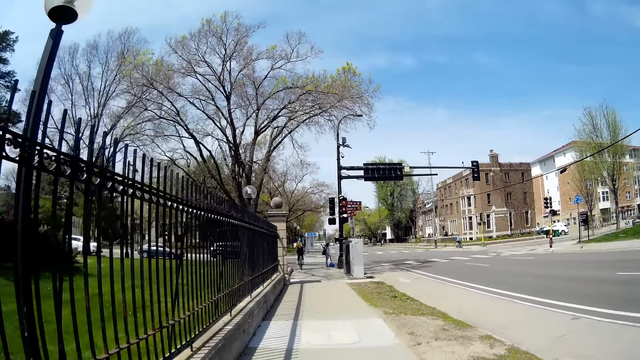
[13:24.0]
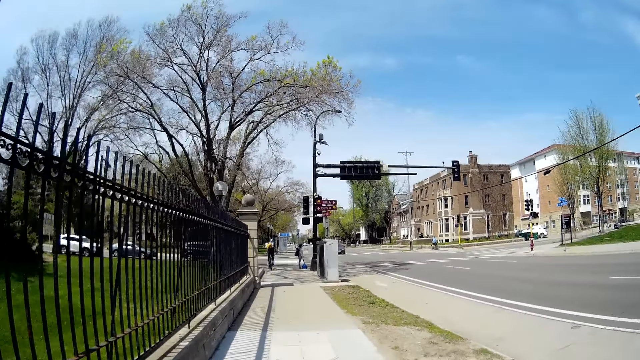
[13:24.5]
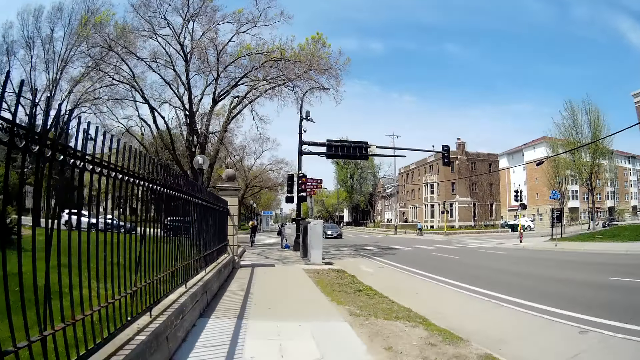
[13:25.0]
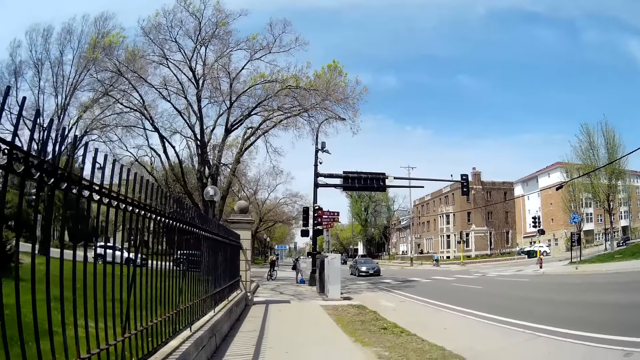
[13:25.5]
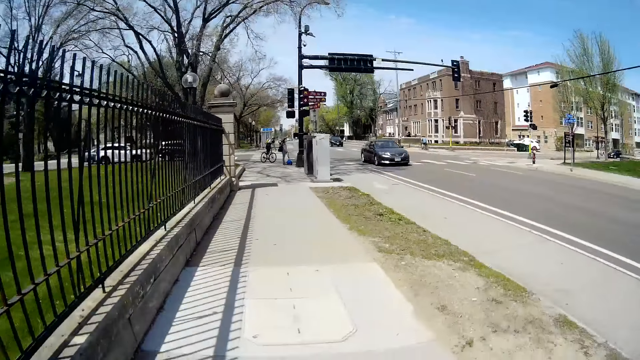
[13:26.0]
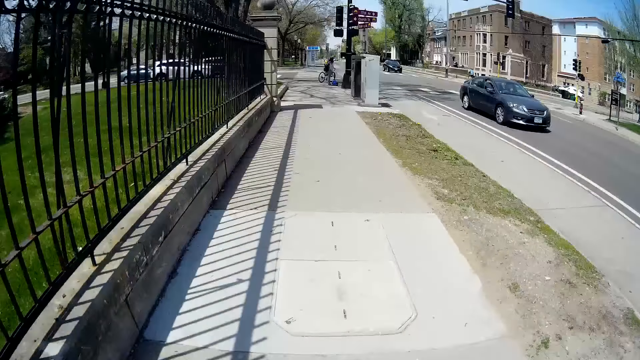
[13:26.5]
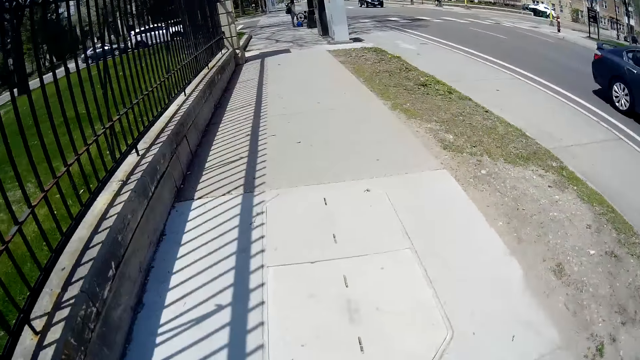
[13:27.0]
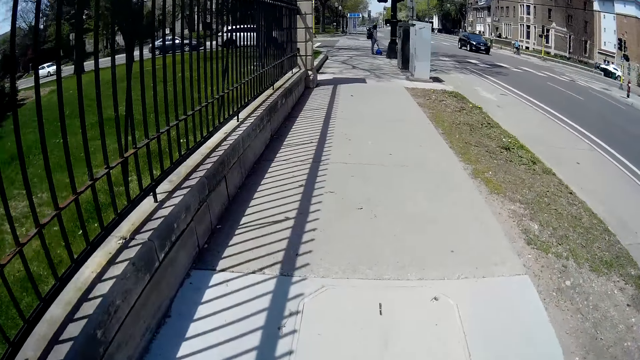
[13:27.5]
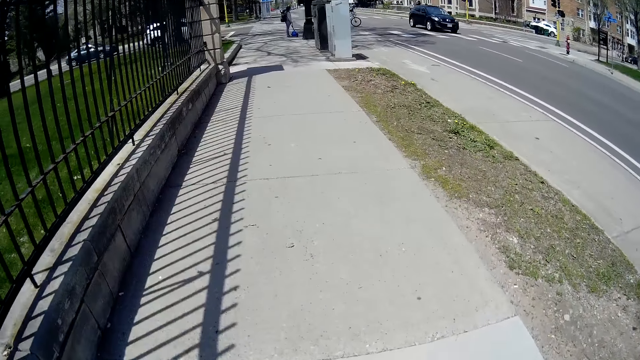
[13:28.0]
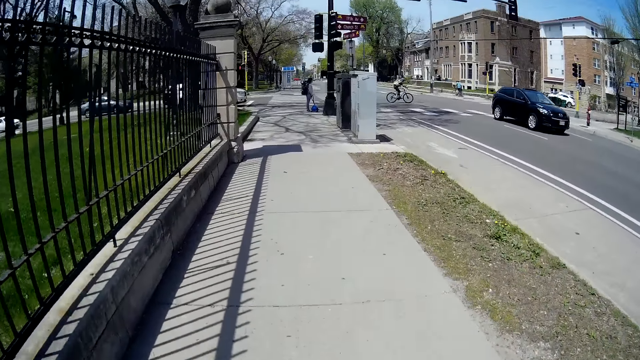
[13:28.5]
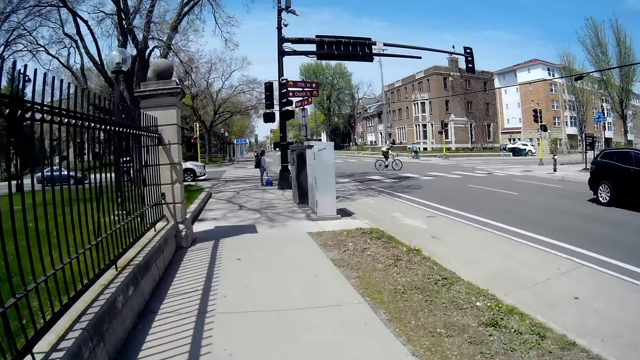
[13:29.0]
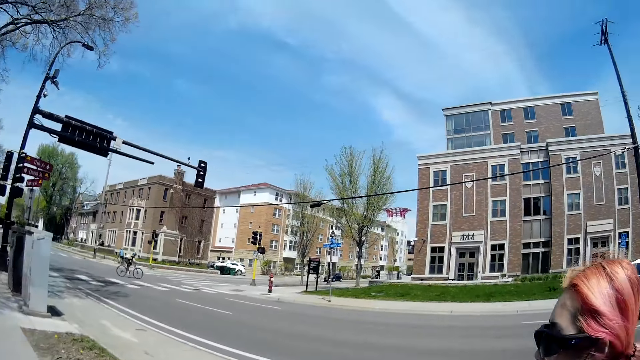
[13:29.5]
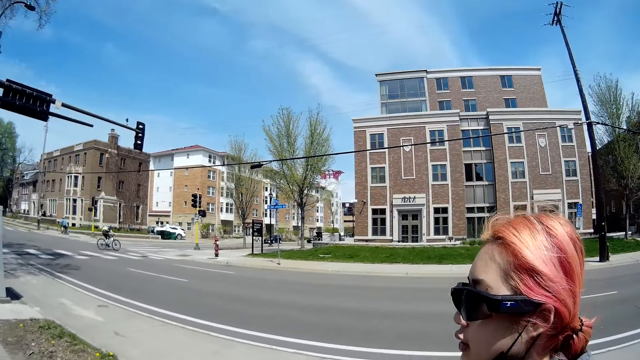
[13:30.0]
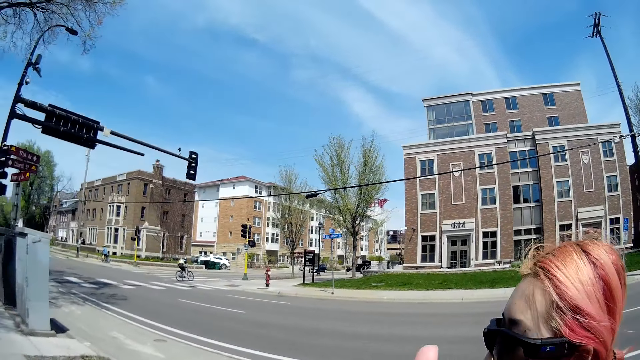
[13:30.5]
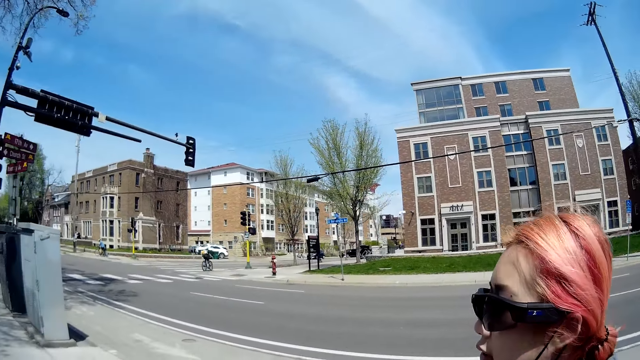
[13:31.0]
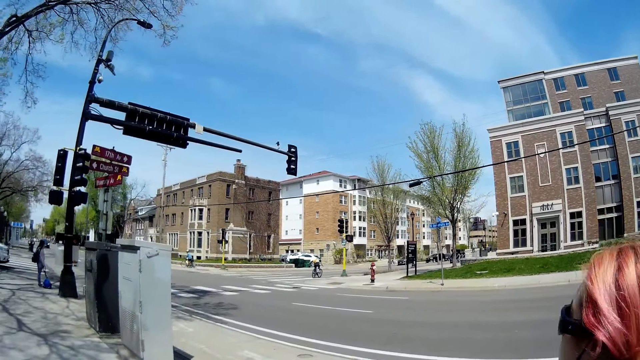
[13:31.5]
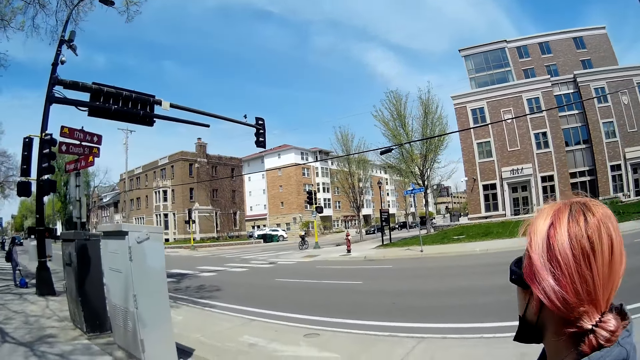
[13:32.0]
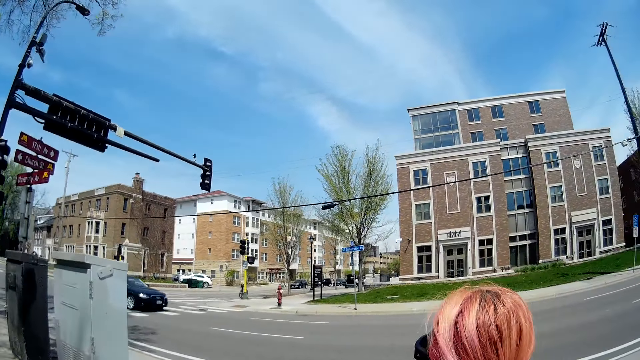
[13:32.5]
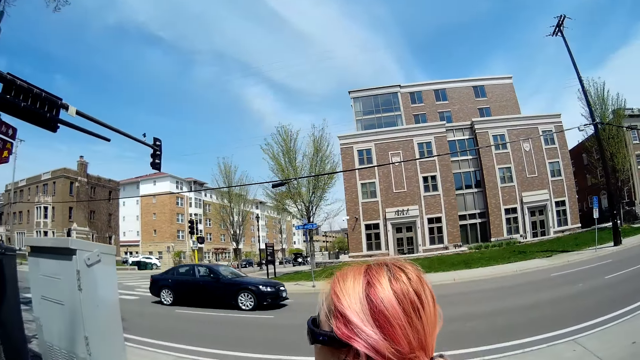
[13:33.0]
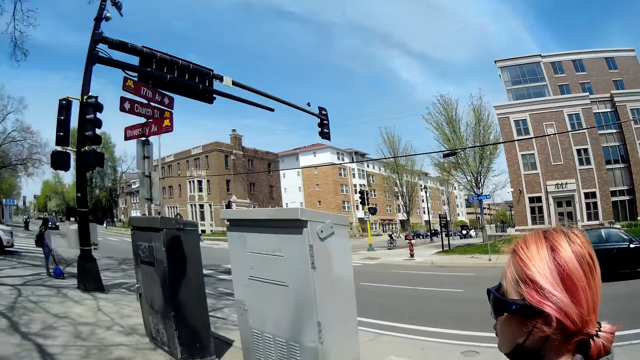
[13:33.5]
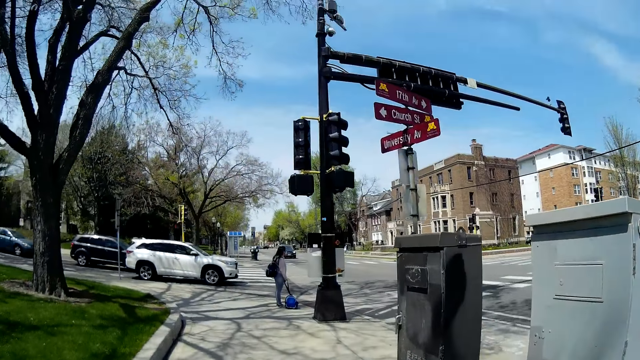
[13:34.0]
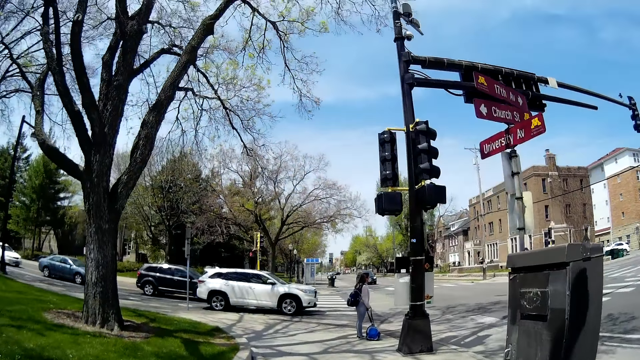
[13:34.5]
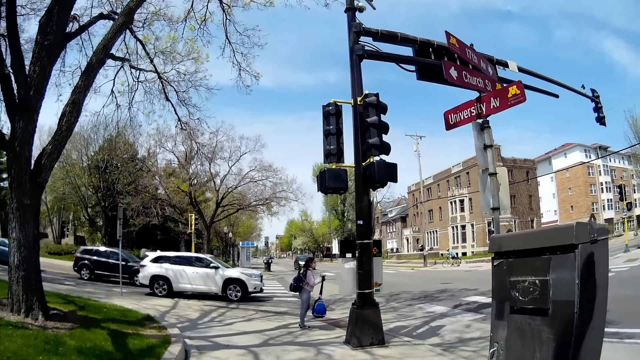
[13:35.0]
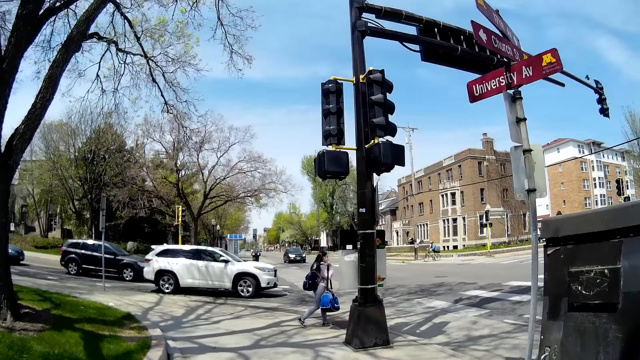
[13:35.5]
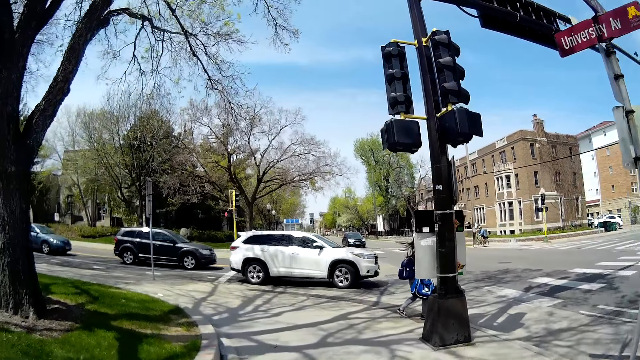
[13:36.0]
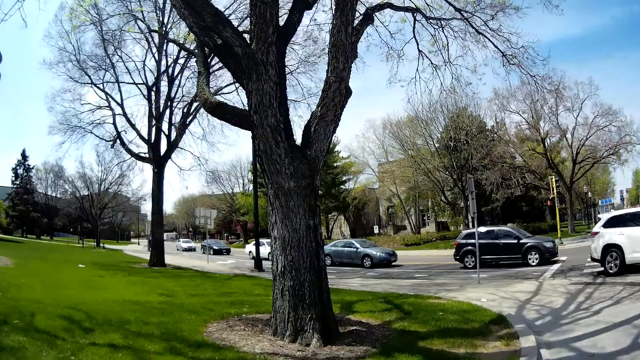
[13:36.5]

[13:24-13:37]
The camera wearer interacts with the woman. They talk to a person and walk beside the person. Another woman carries a bag with her right hand.

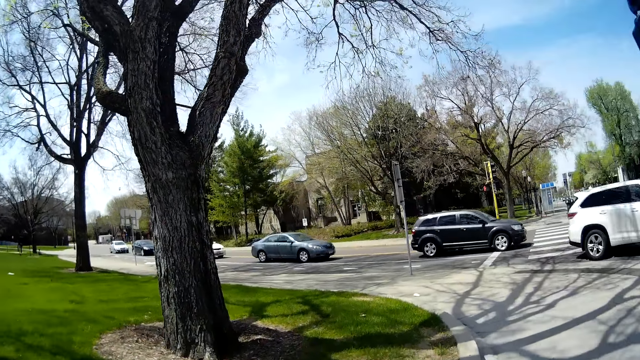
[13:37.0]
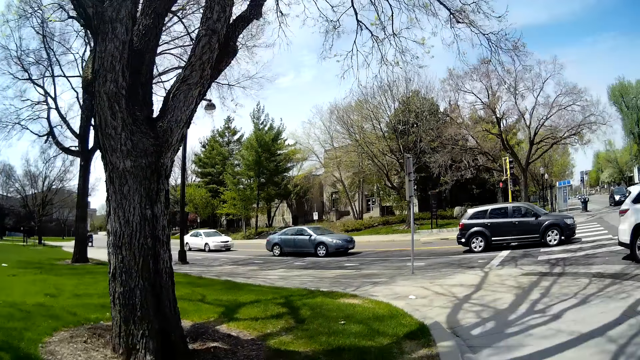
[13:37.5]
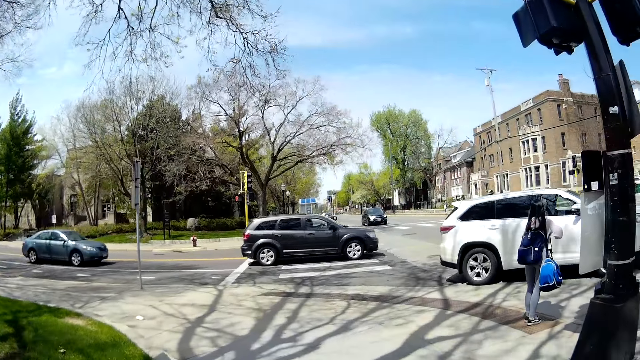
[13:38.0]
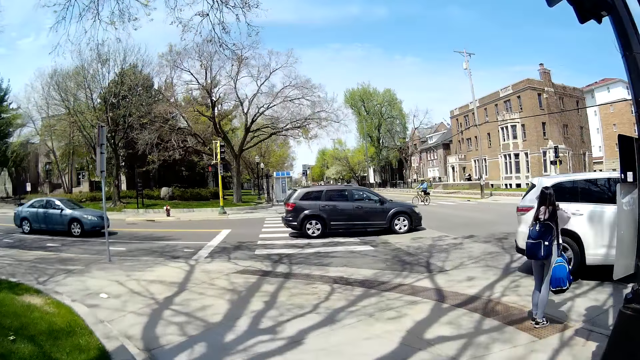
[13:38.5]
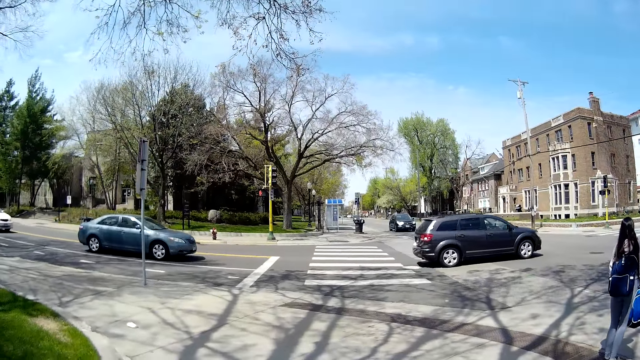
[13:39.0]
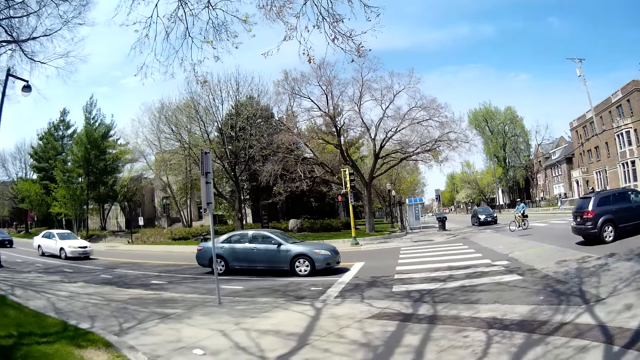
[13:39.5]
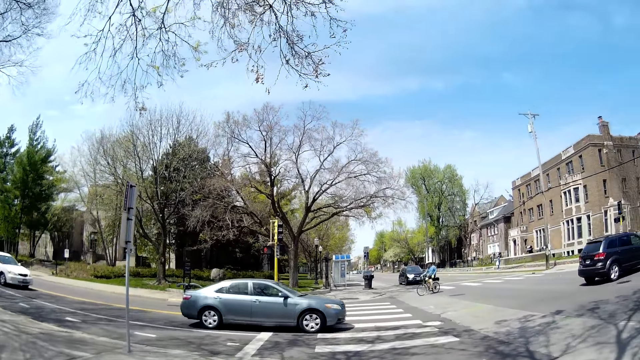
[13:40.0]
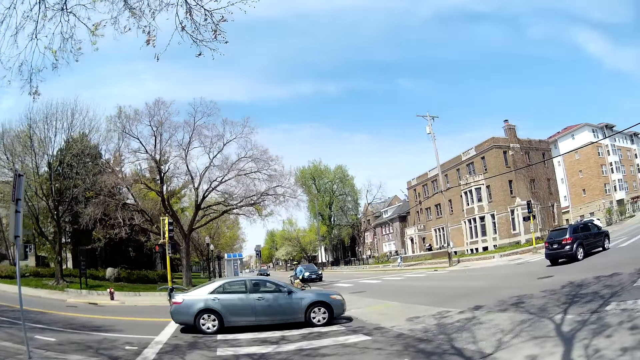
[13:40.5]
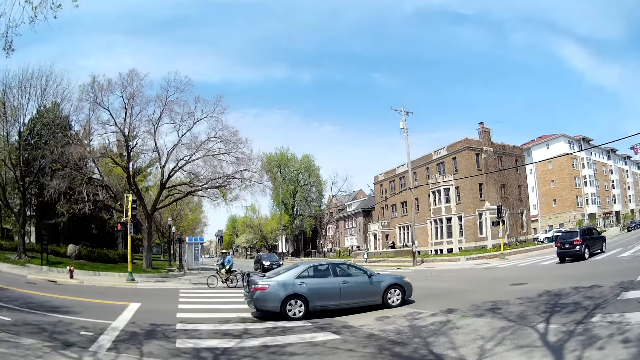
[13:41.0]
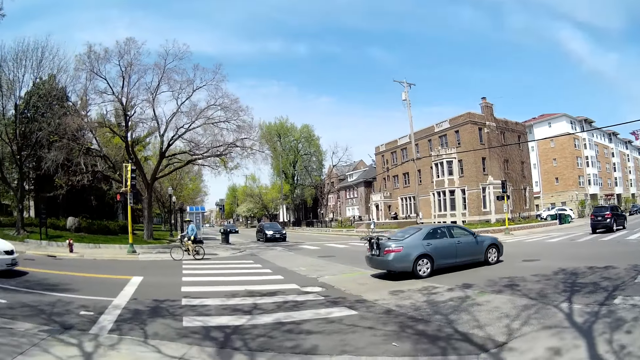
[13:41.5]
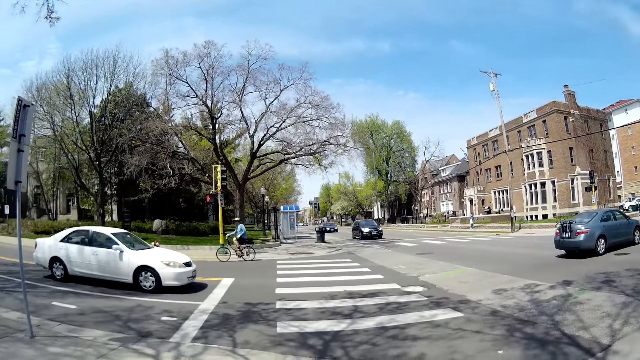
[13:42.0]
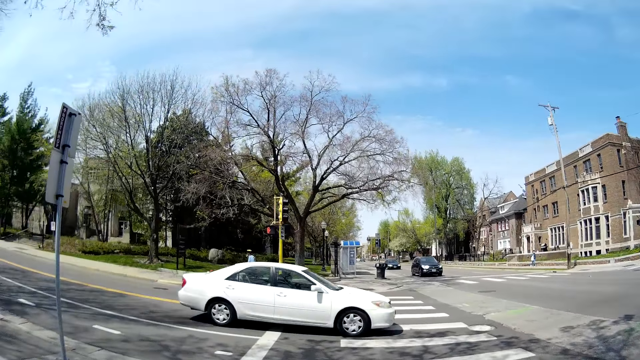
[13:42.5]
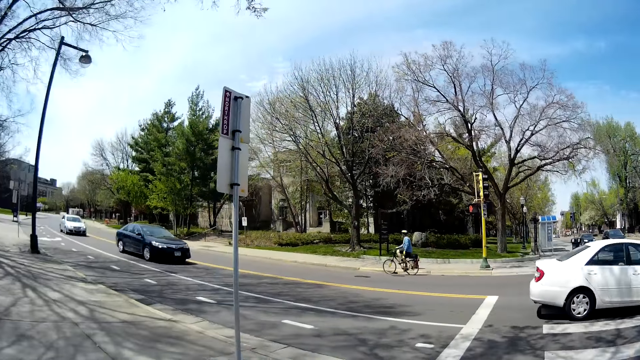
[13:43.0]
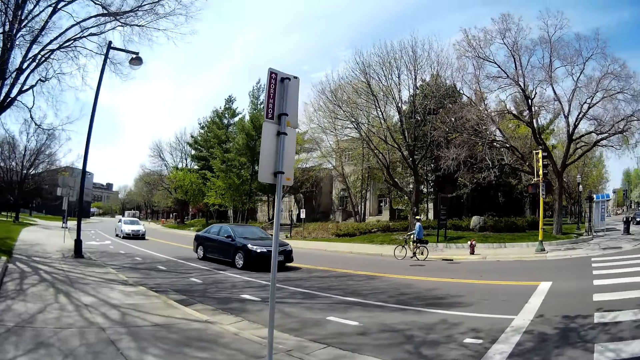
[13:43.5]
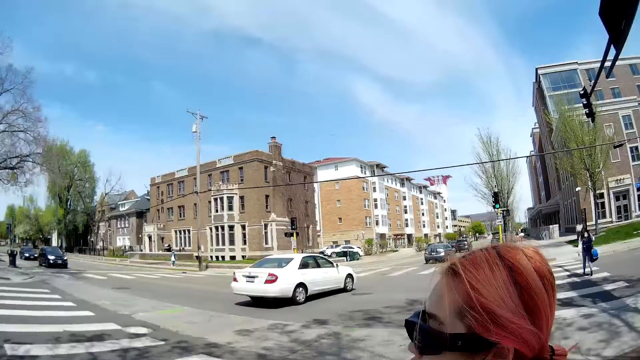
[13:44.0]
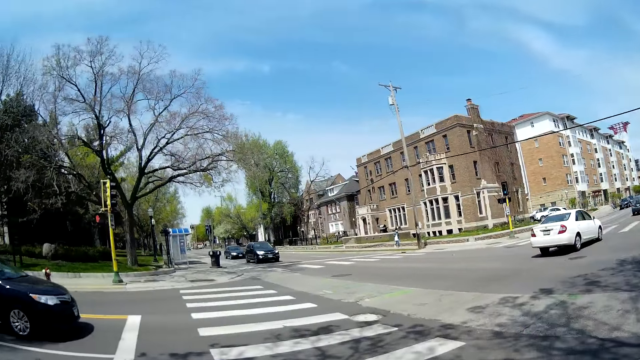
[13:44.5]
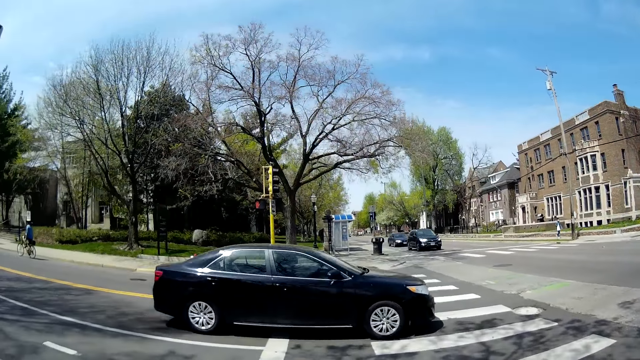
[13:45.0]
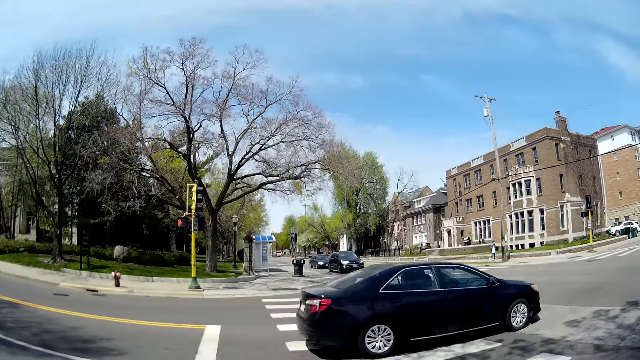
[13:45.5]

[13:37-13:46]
The woman interacts with the camera wearer. The camera wearer talks to the woman.
